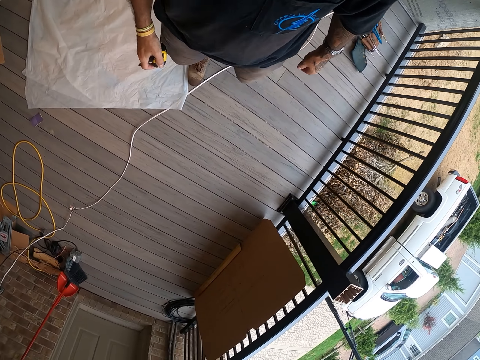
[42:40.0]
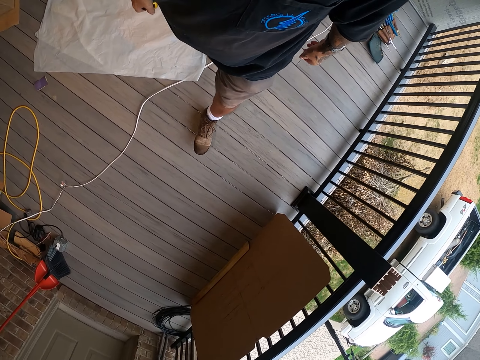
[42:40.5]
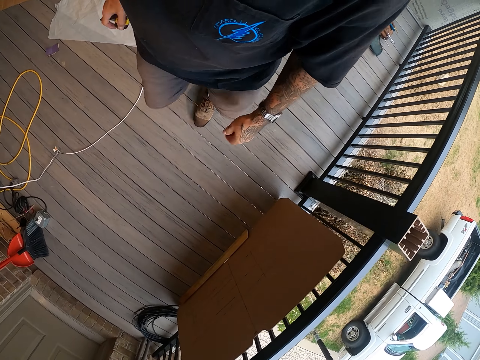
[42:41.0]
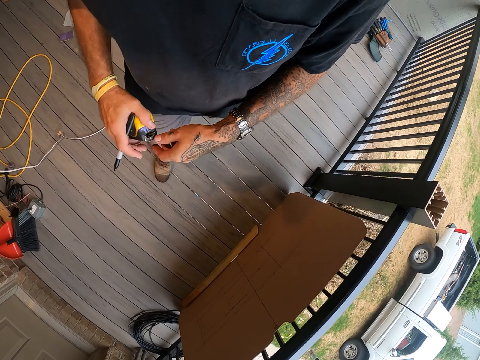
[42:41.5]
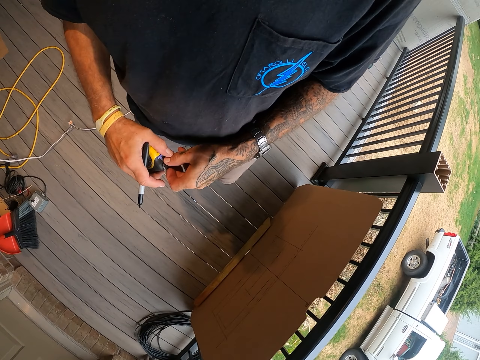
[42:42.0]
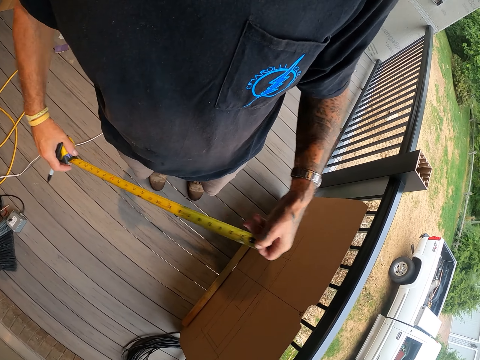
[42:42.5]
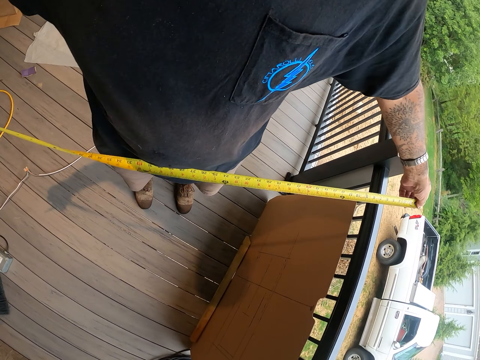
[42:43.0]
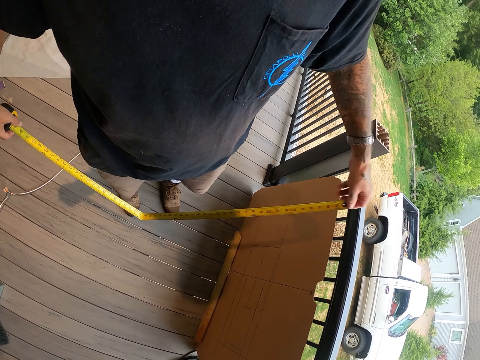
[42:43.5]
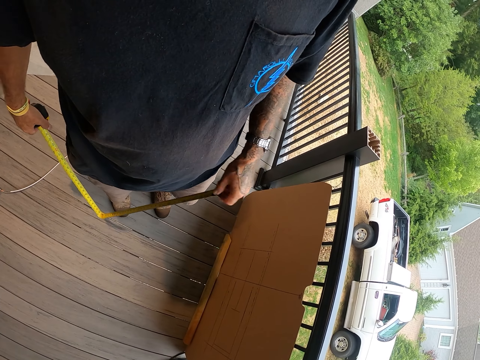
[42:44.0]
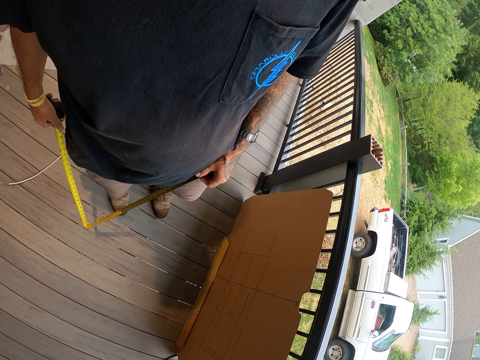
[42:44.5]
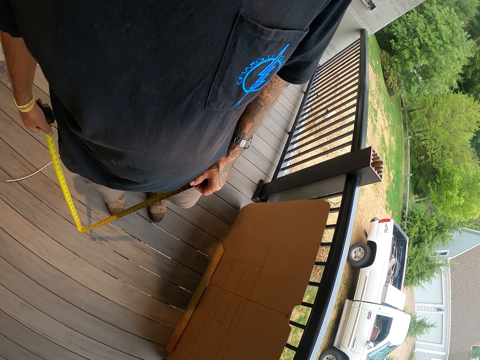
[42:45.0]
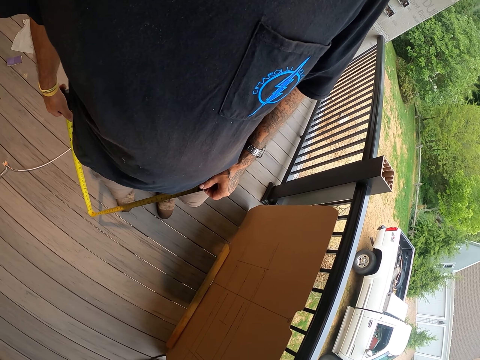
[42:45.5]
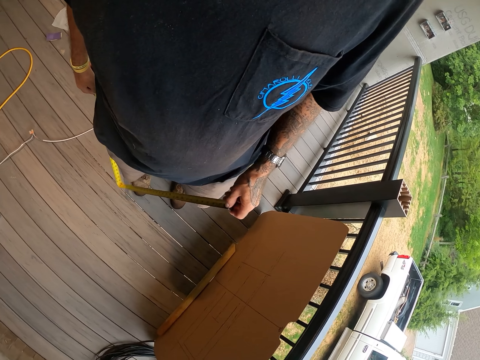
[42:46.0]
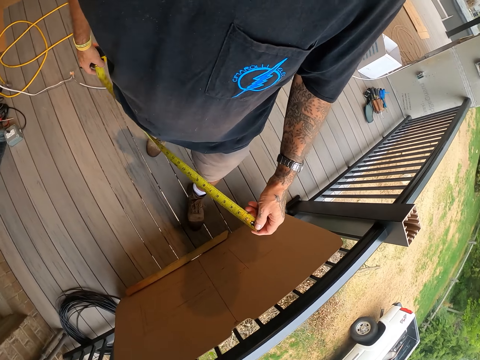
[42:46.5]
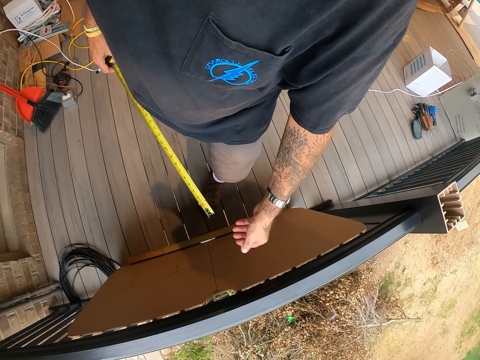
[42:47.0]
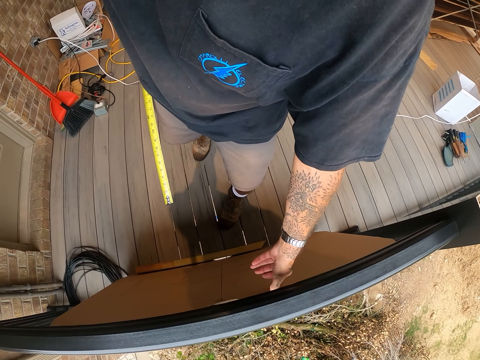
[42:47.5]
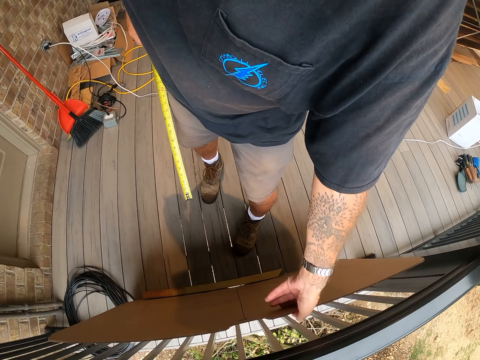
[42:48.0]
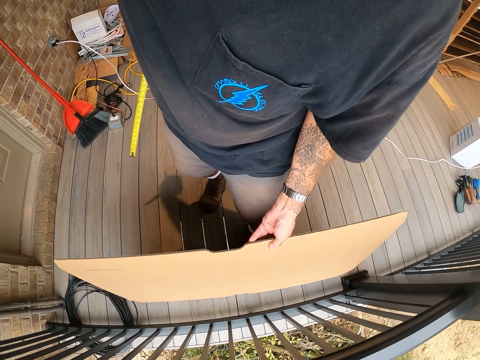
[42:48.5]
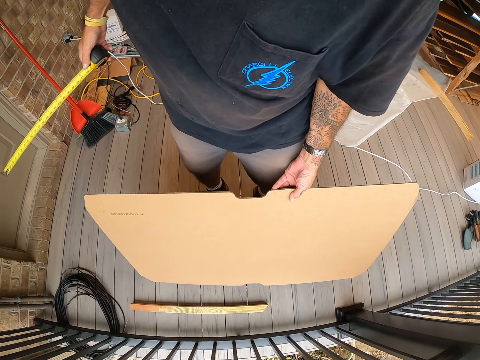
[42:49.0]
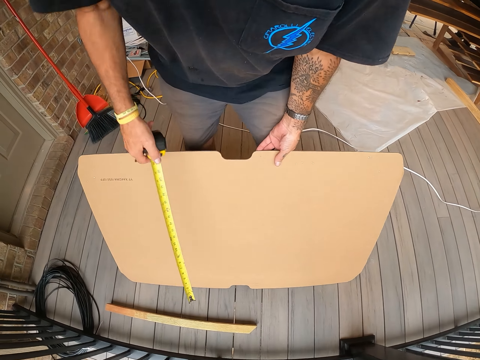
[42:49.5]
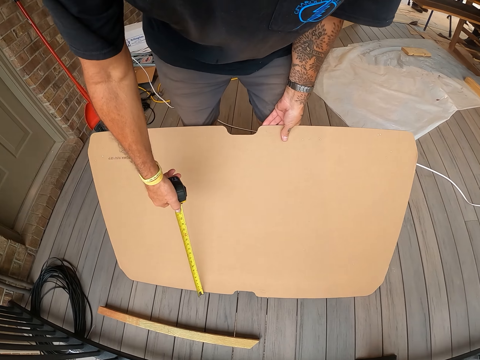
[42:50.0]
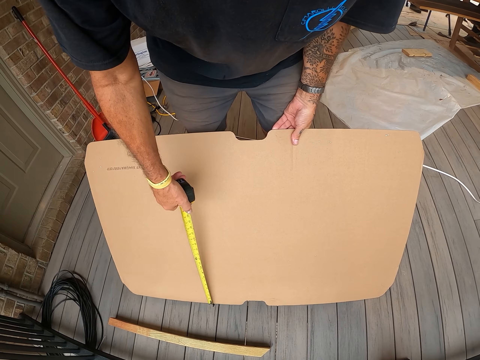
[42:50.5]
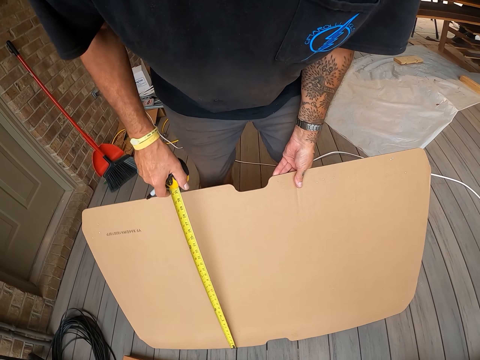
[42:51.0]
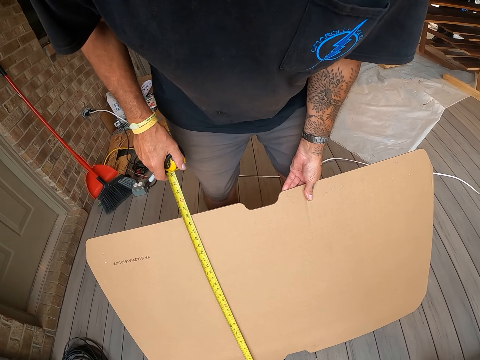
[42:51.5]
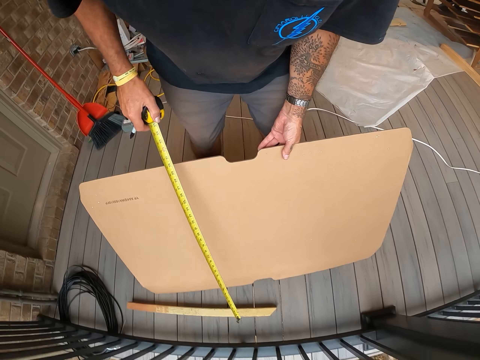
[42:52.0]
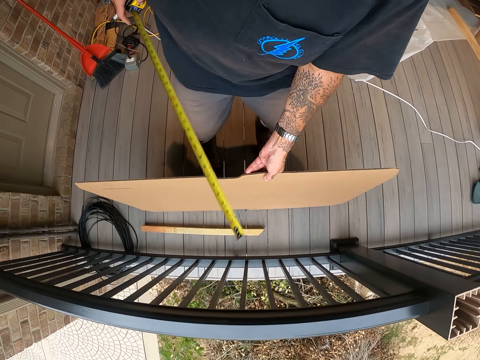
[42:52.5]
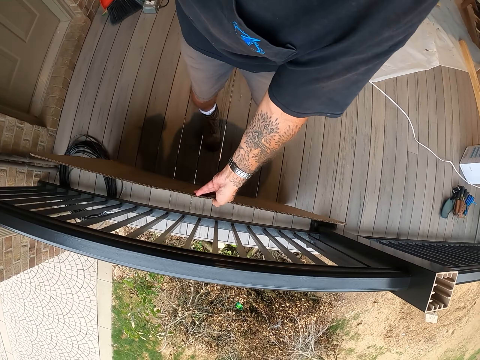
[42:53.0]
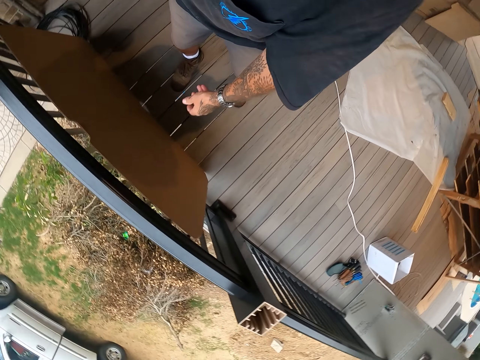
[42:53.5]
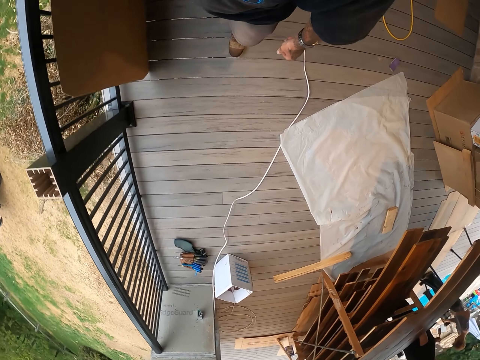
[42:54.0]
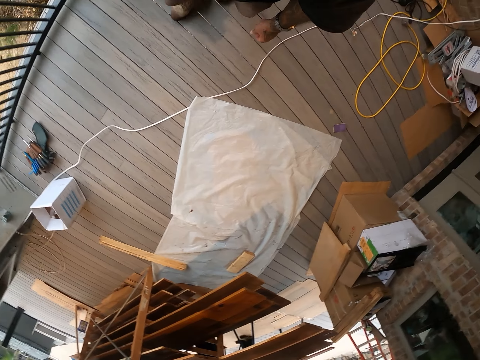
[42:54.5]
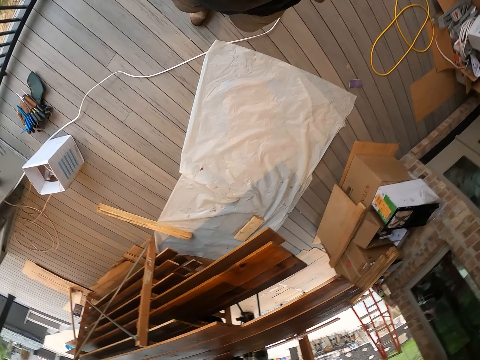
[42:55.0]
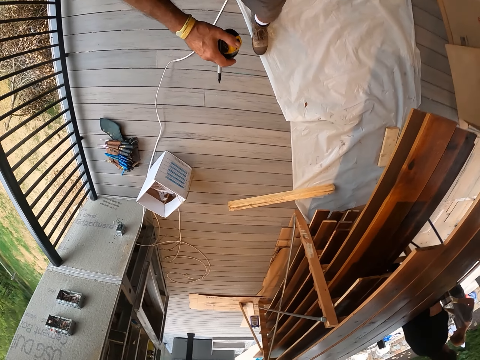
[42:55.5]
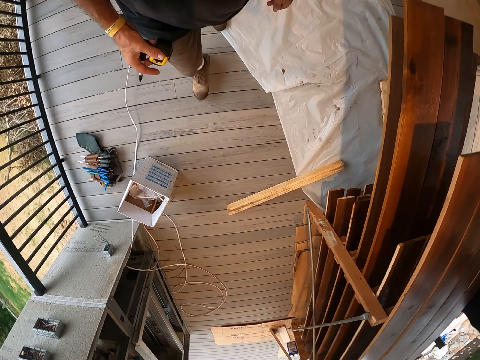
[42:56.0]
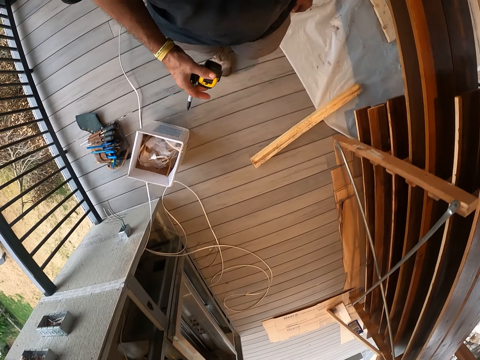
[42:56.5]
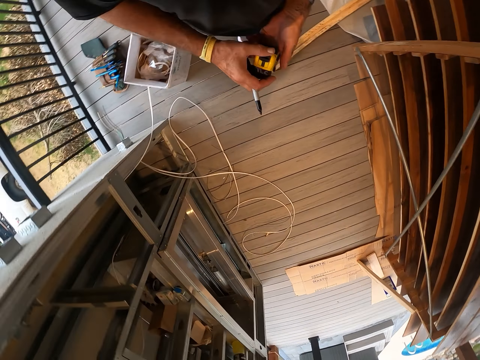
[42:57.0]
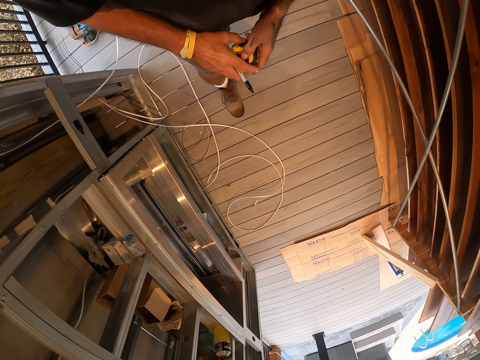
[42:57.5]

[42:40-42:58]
The camera wearer moves out the tape measure. They straighten the tape measure. They stare at the cardboard. They move the cardboard on the floor. They measure the cardboard with the tape measure. They lean the cardboard on the balcony. They look around the workshop and walk around the workshop.

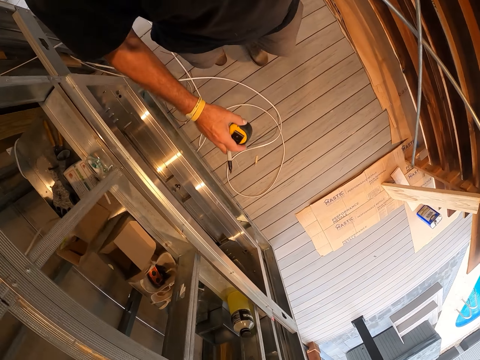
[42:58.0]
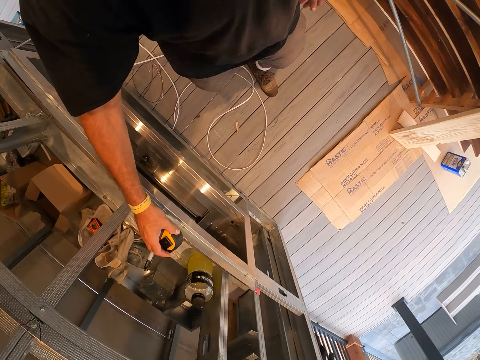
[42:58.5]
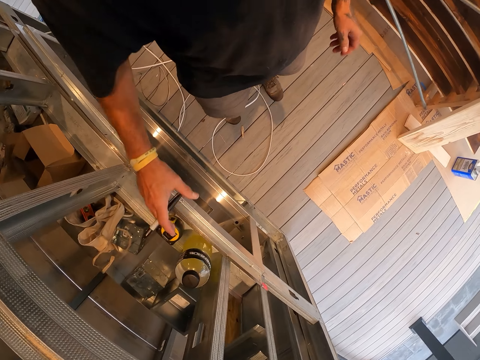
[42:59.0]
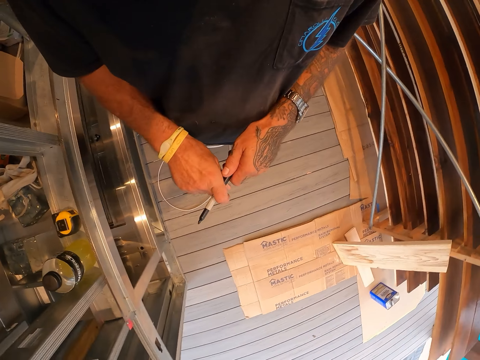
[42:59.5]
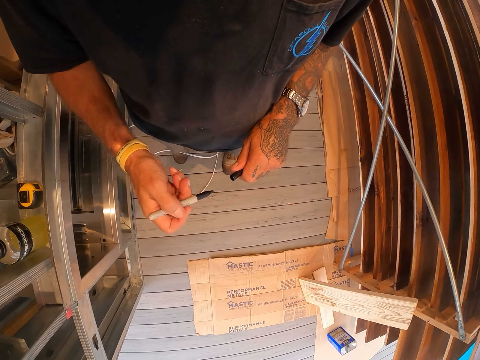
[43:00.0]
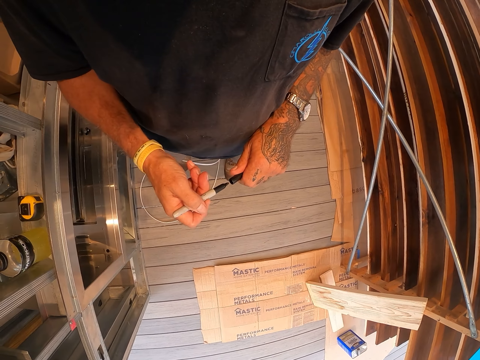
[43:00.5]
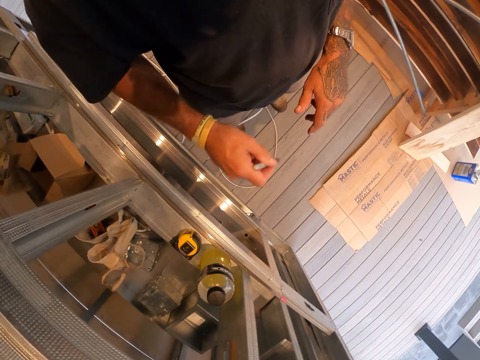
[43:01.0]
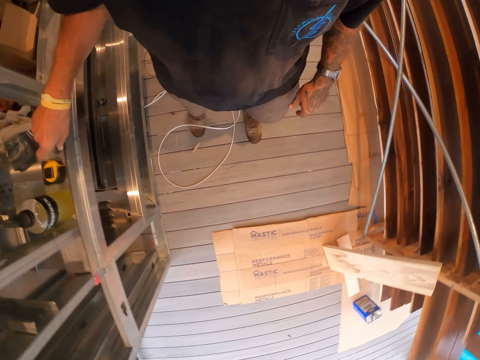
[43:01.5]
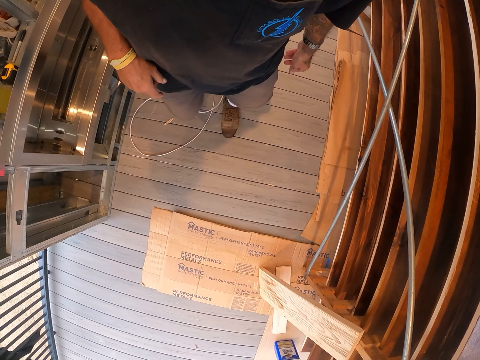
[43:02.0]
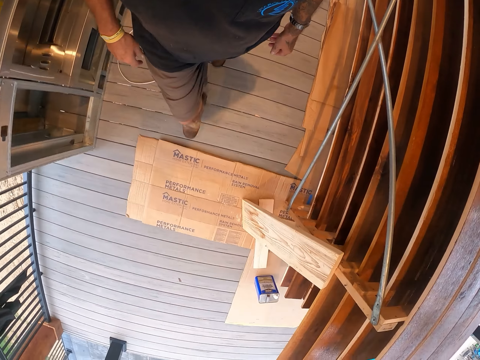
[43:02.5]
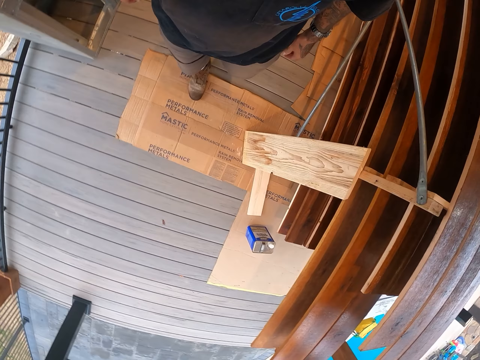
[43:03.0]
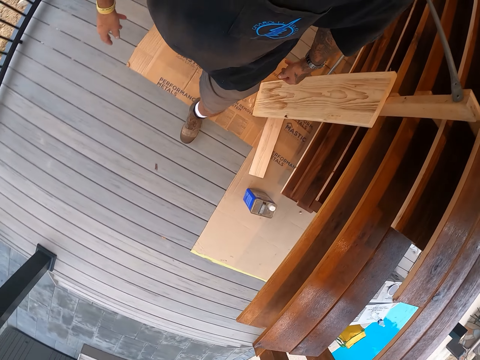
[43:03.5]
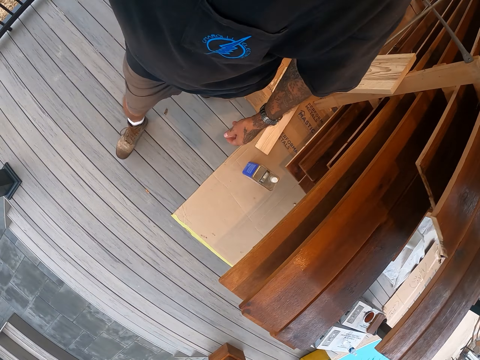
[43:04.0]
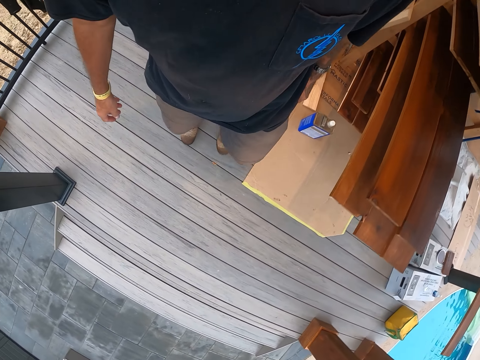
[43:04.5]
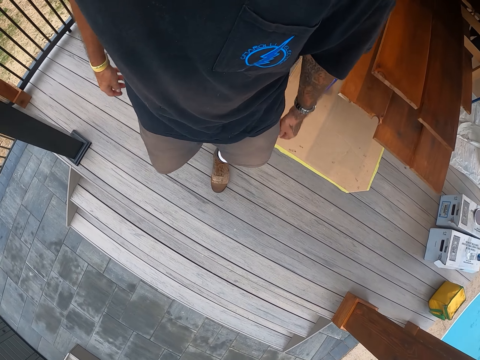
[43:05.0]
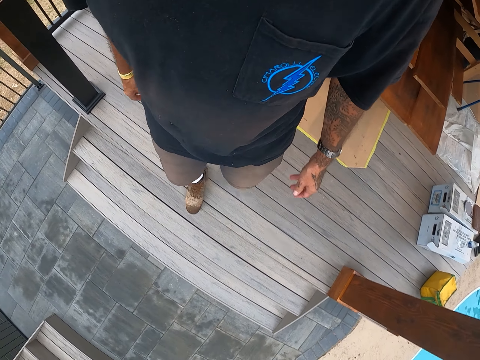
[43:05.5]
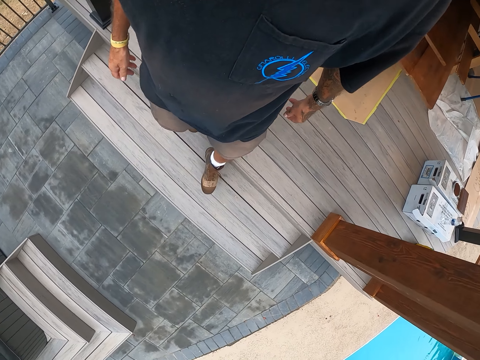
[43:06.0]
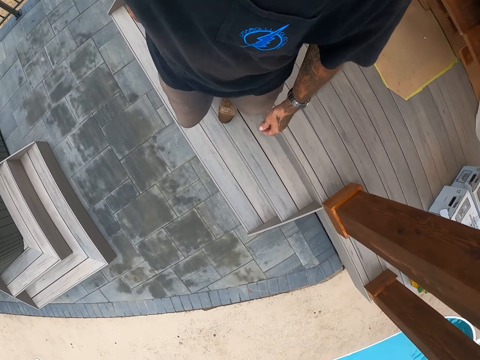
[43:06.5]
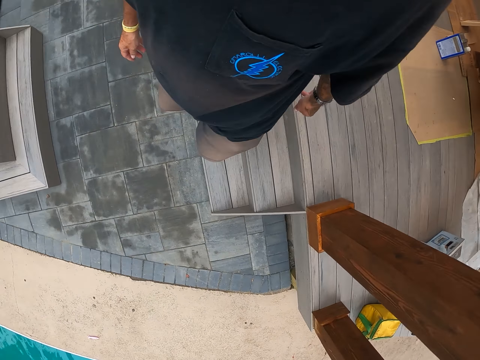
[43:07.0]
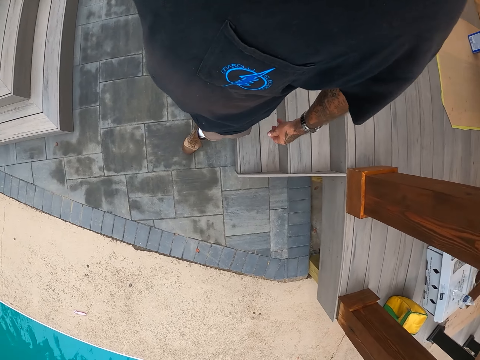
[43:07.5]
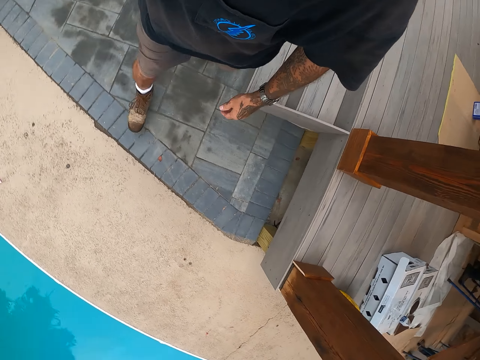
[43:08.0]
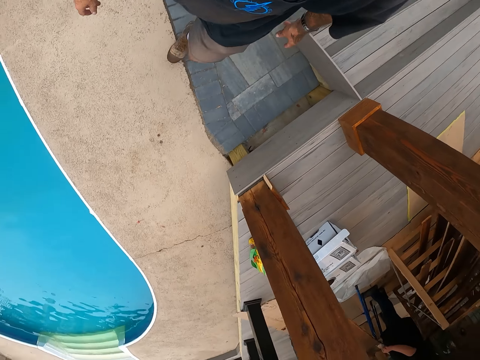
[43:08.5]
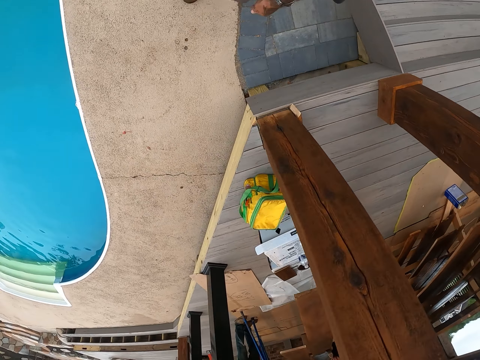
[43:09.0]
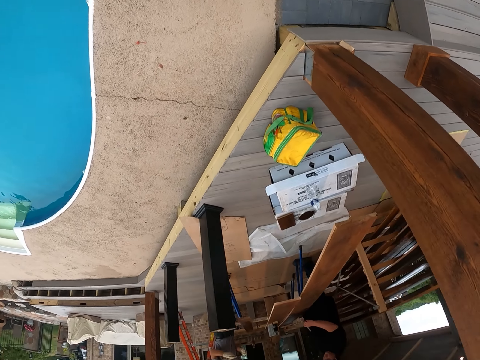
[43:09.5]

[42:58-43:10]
The camera wearer puts the tape measure in the shelf. They close the mark pen with the top. They put the mark pen in the shelf. They walk around the workshop.
